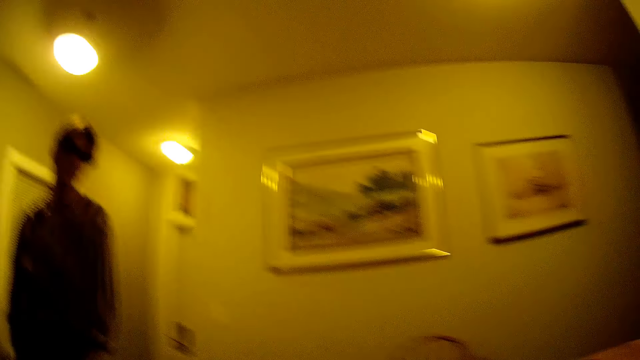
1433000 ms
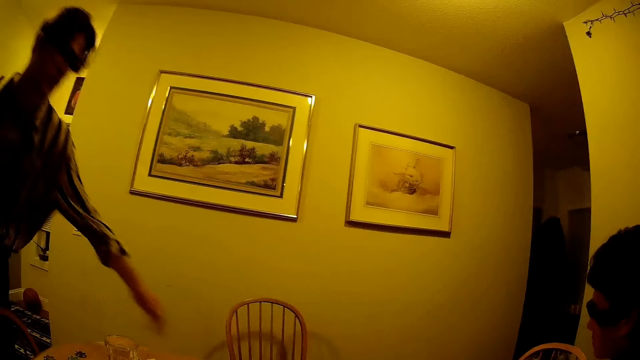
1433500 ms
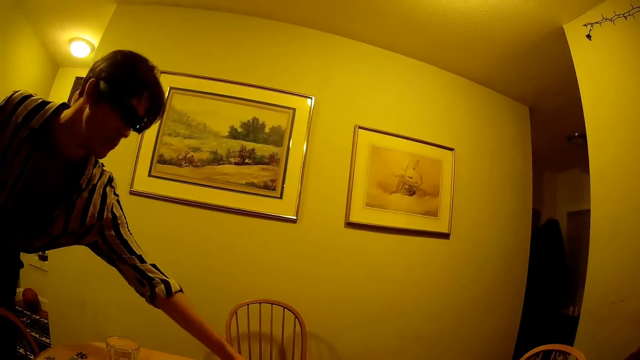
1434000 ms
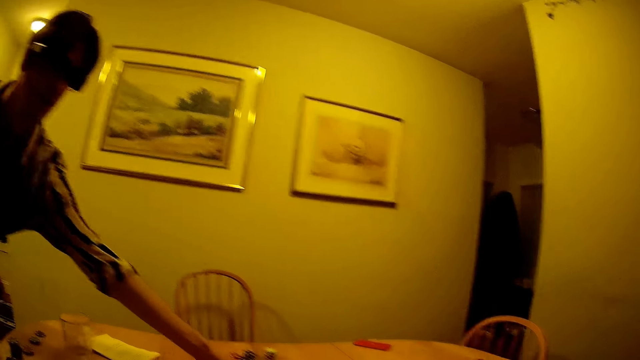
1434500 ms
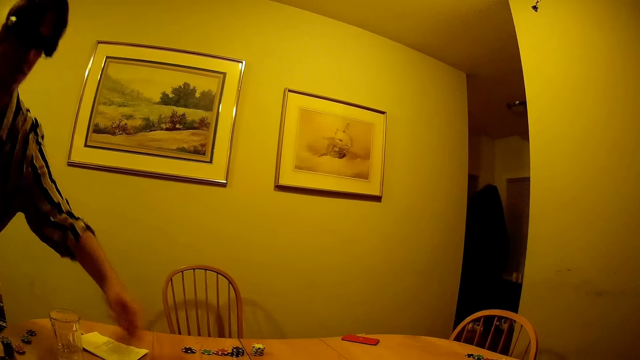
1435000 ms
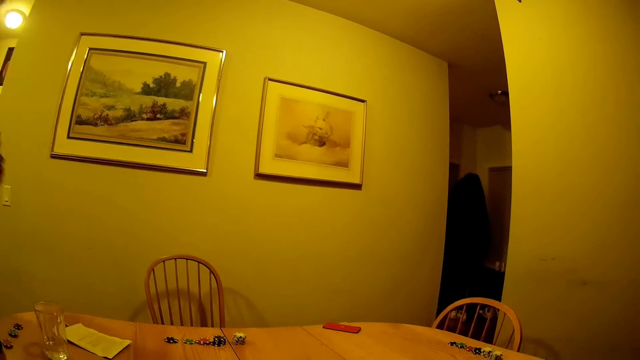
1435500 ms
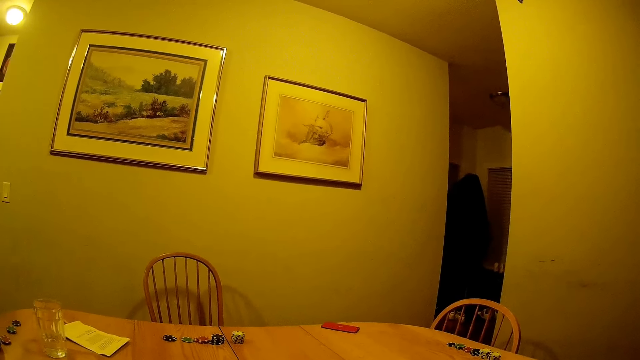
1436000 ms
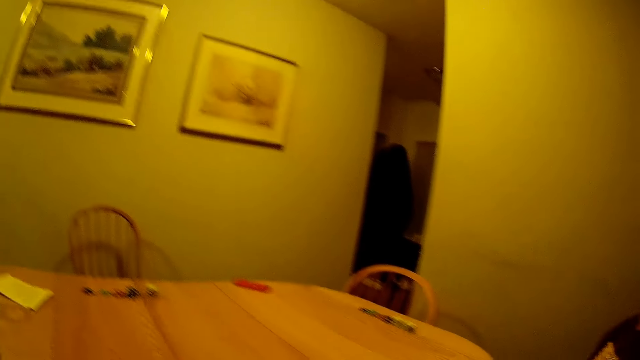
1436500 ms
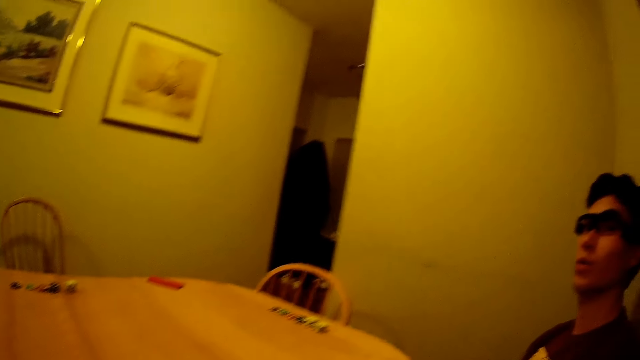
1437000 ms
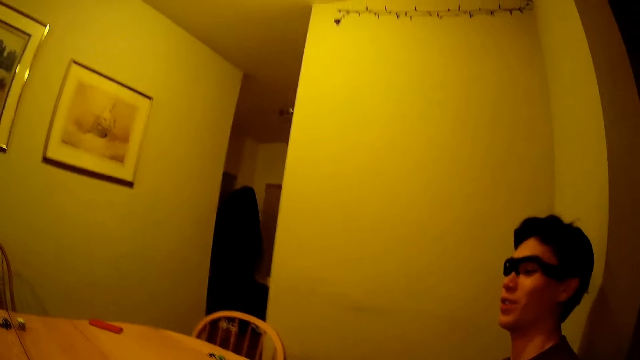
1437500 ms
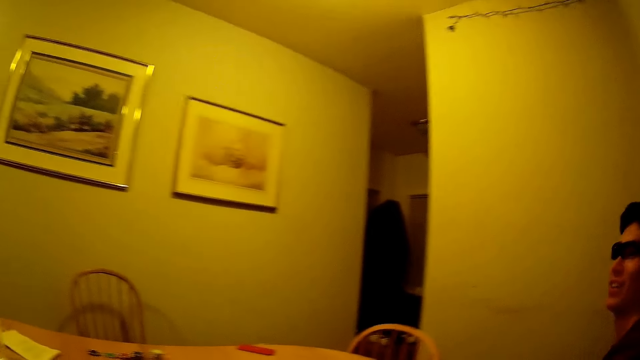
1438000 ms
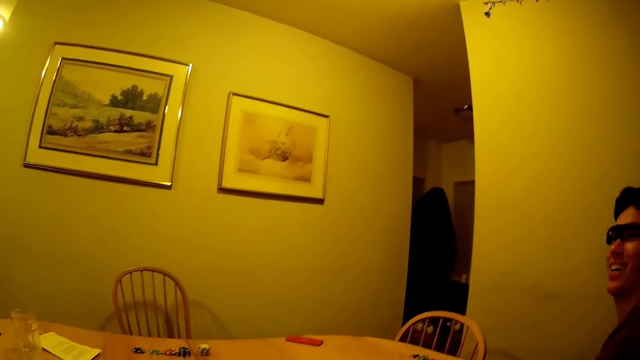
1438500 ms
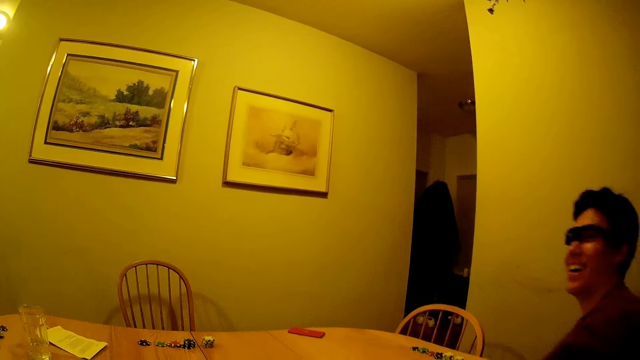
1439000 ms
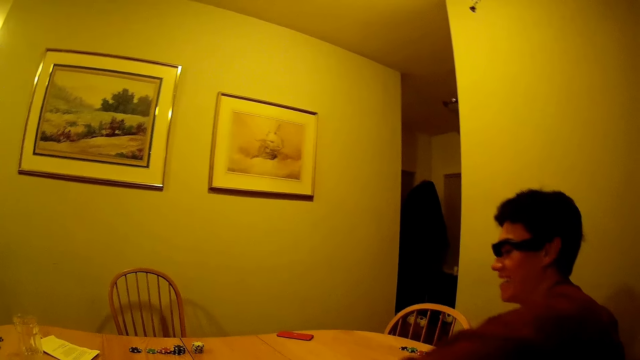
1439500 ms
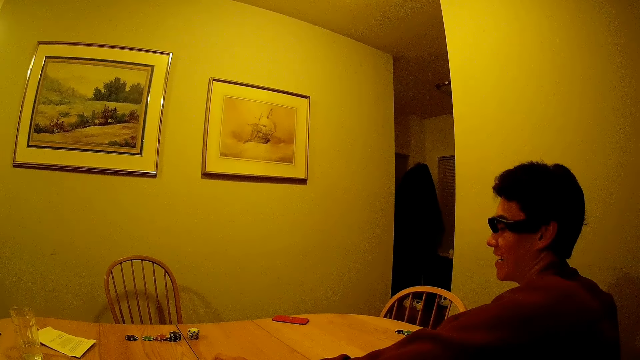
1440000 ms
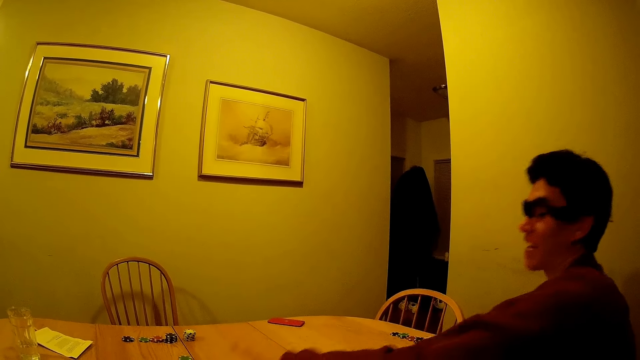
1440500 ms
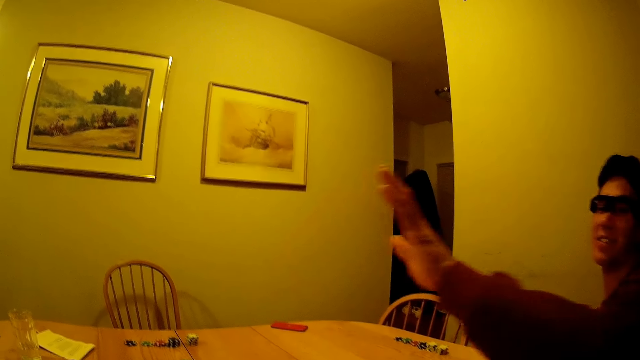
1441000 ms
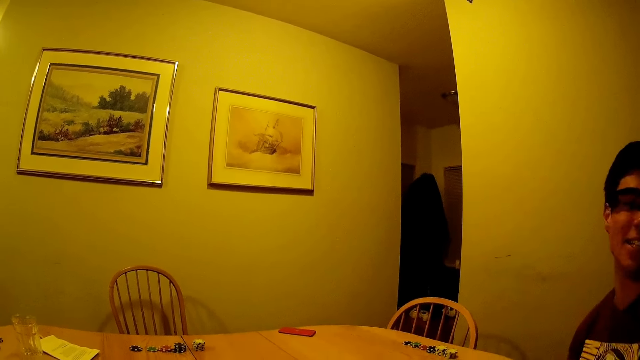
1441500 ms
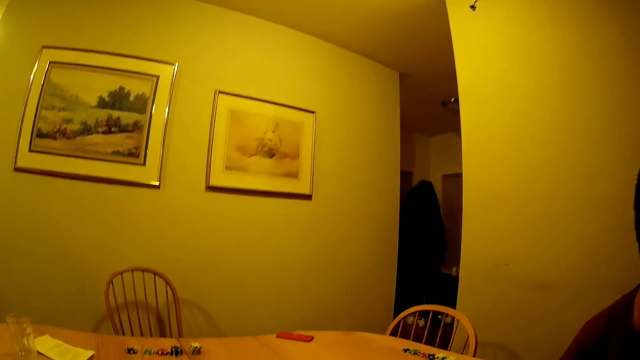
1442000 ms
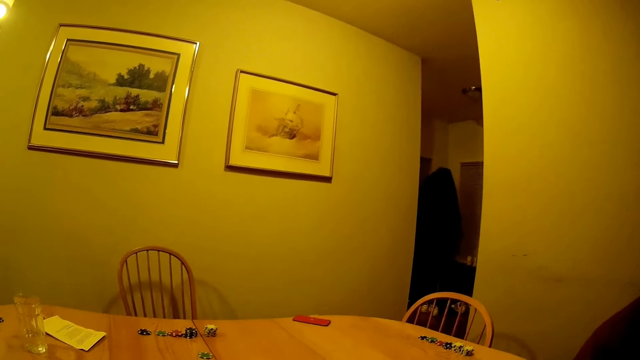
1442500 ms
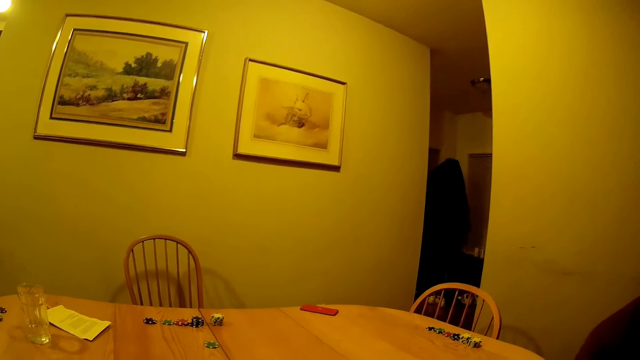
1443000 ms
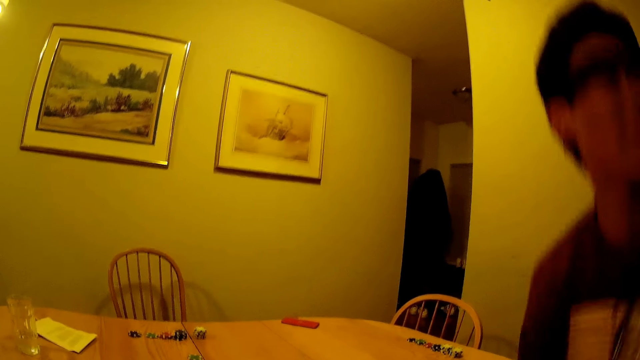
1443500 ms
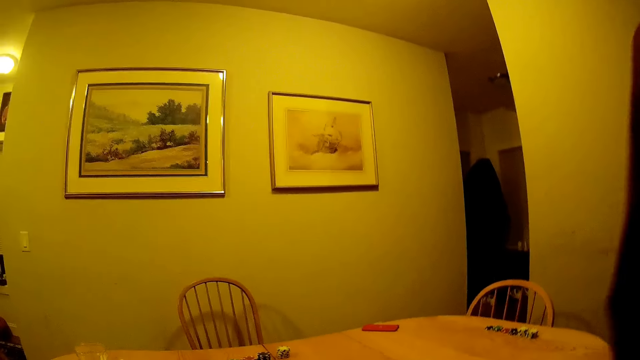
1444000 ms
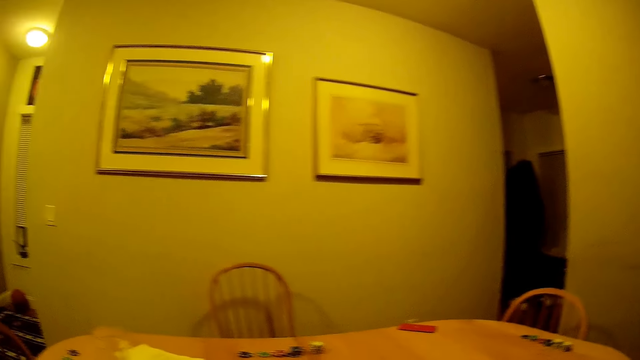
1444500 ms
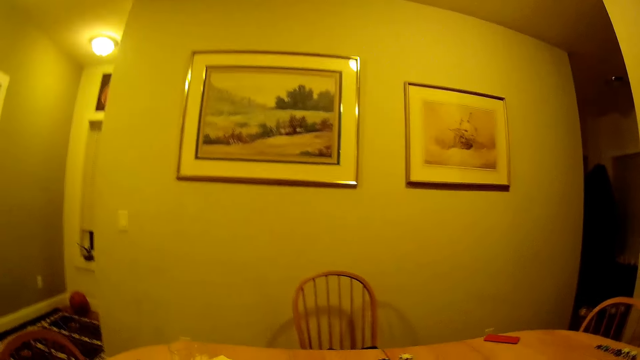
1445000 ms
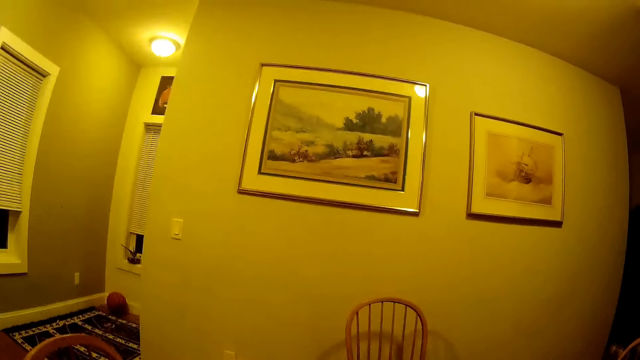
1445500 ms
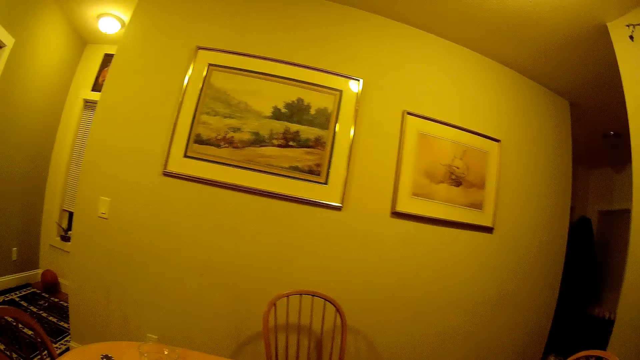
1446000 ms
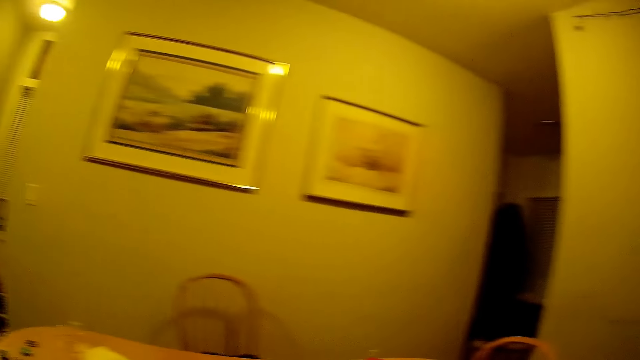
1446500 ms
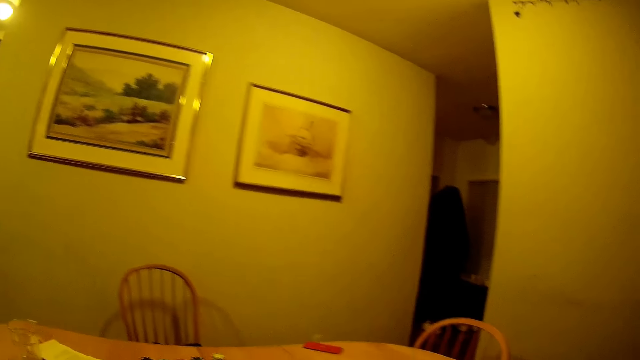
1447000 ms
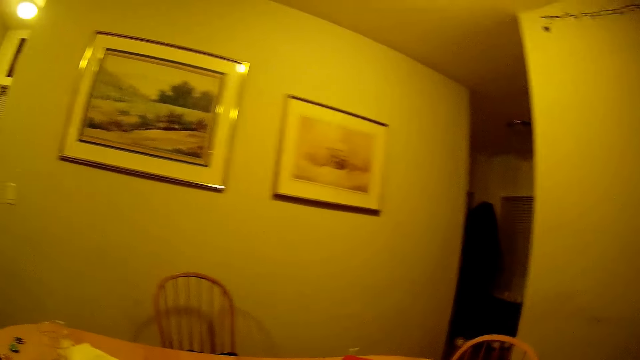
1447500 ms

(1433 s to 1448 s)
A man picks up a casino chip from the table with his right hand. Another man throws a poker chip. A third man puts a casino chip on the table with his left hand. The third man raises his hand. The third man gets up from the chair.

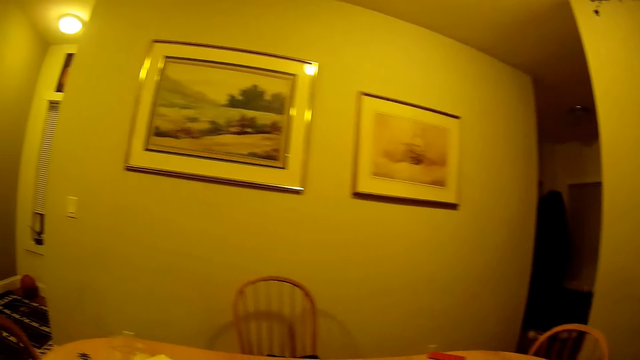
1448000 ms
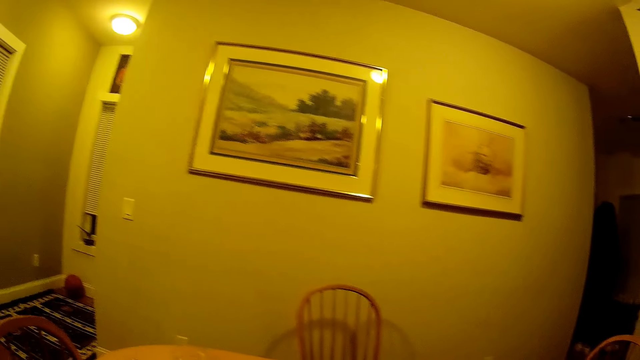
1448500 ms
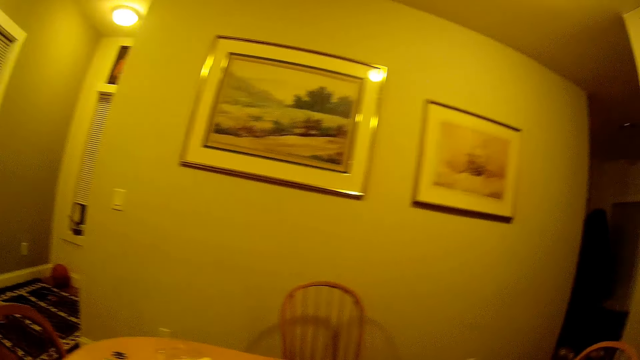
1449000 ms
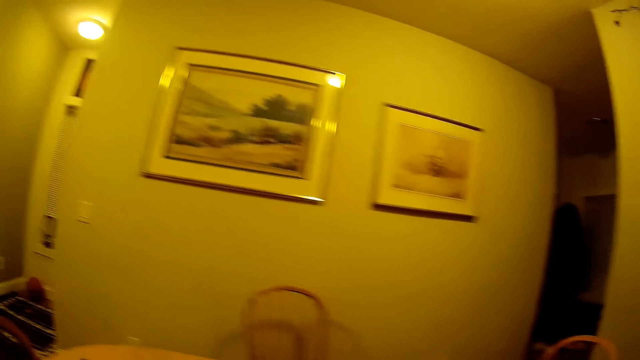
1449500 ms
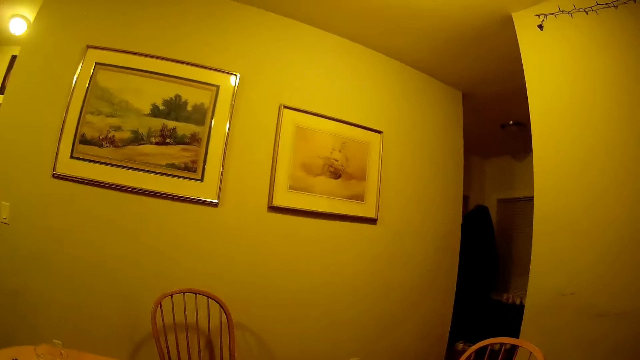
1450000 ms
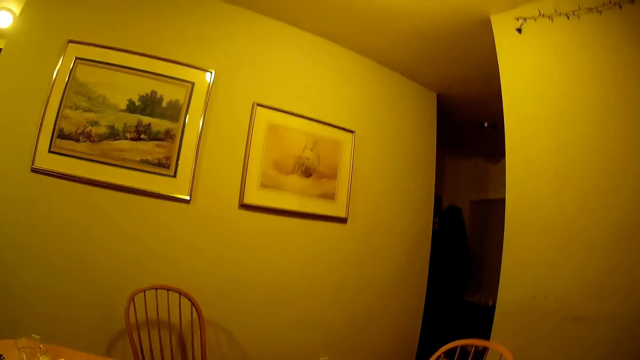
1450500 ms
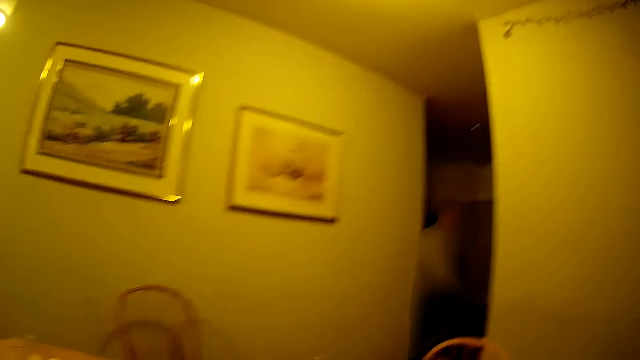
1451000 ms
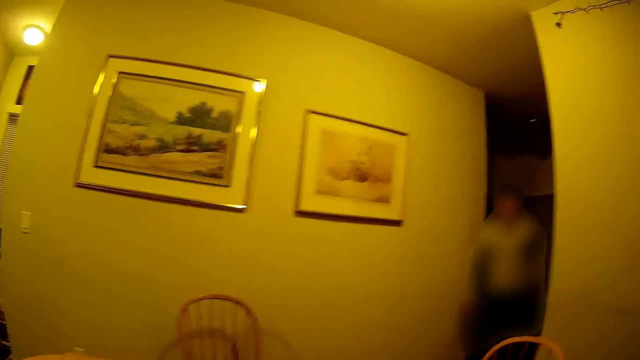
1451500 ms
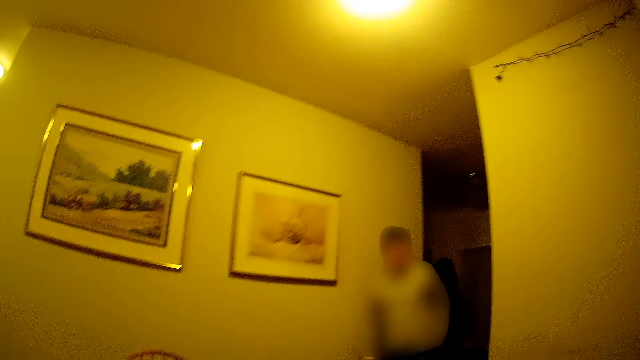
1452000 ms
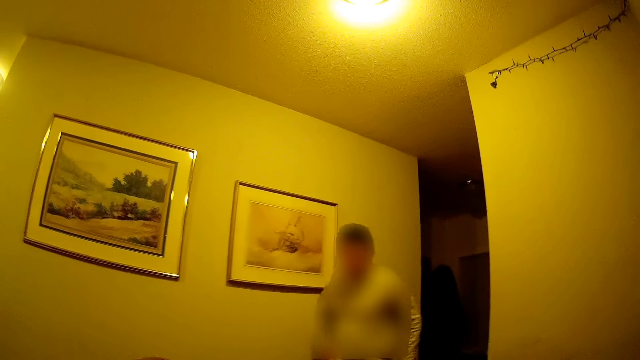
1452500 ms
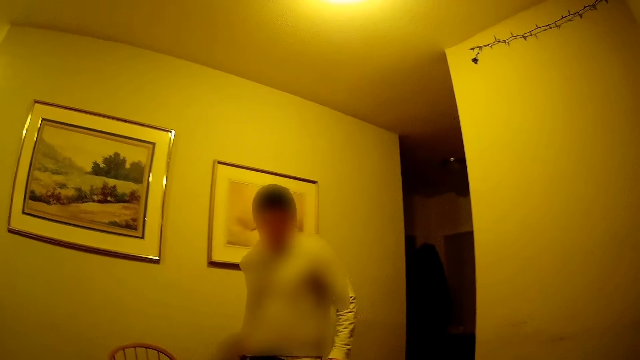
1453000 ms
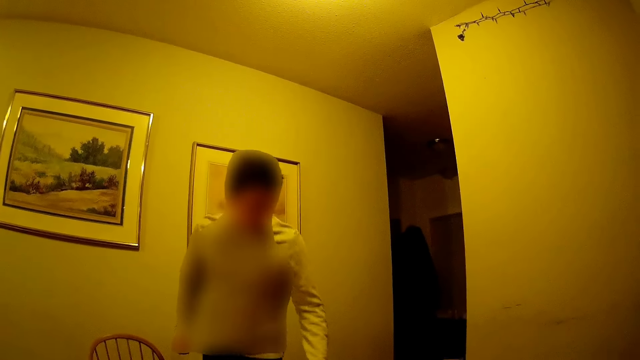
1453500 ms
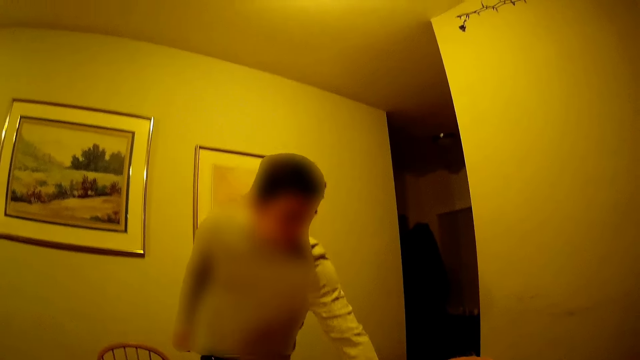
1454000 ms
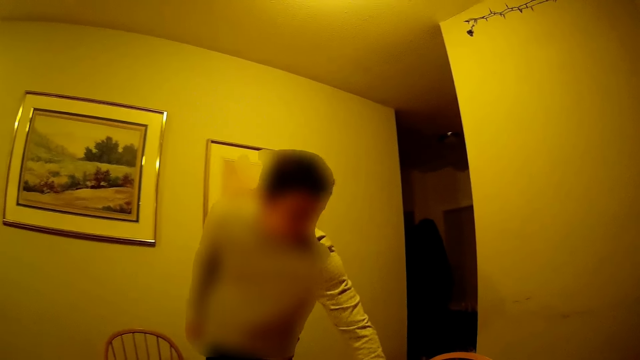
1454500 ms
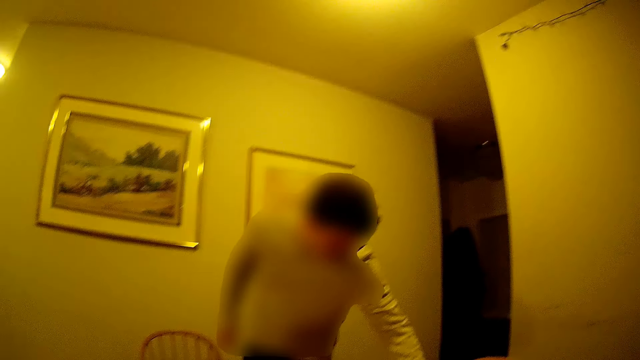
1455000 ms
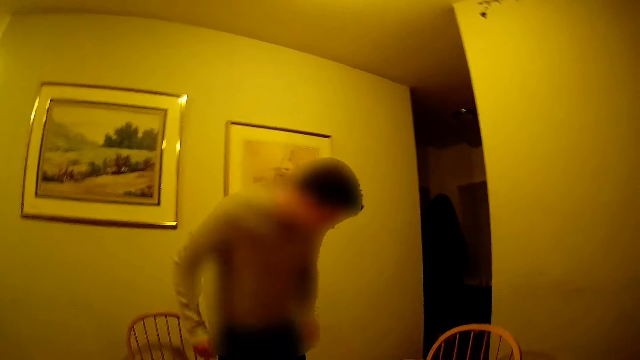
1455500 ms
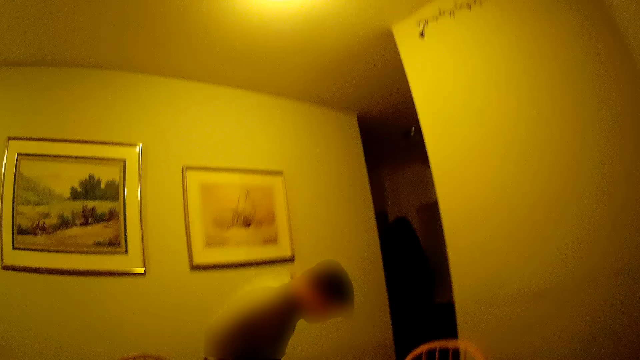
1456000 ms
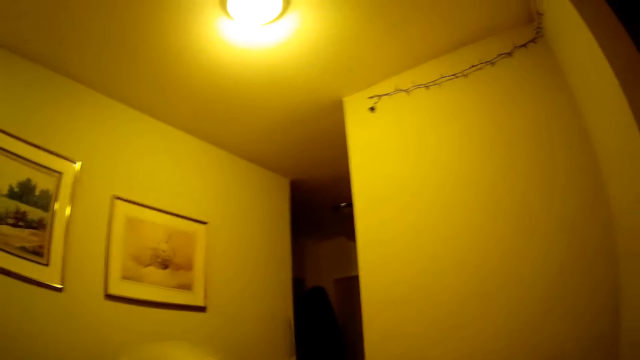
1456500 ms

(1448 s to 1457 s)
A man walks into the dining. The camera wearer converses with the man. The man picks up a casino chip on the table with his left hand.
